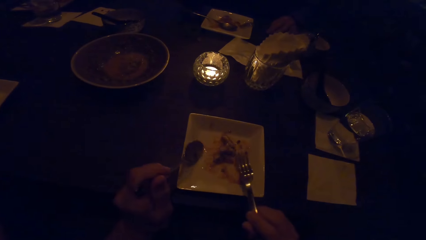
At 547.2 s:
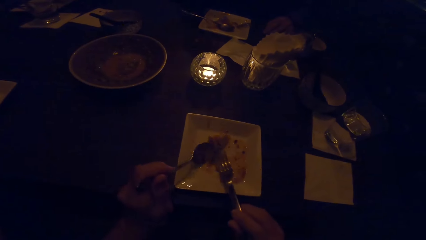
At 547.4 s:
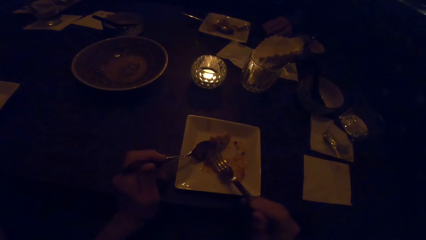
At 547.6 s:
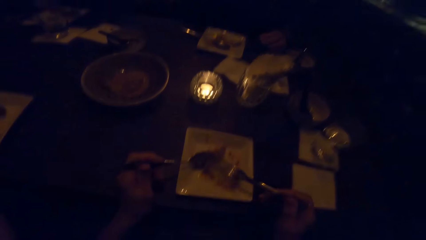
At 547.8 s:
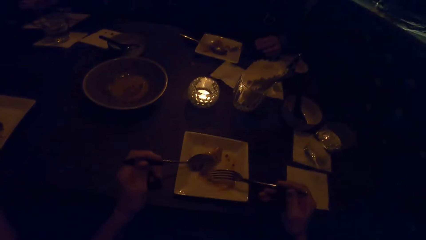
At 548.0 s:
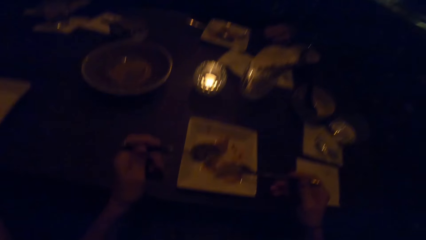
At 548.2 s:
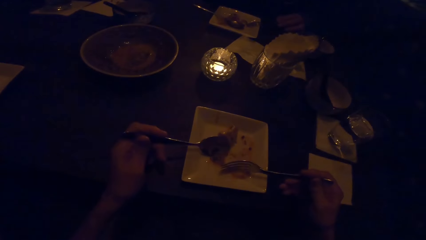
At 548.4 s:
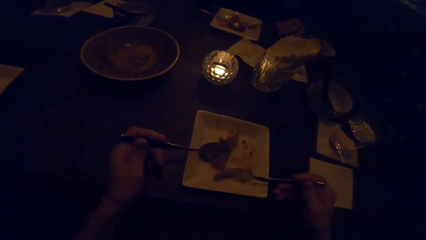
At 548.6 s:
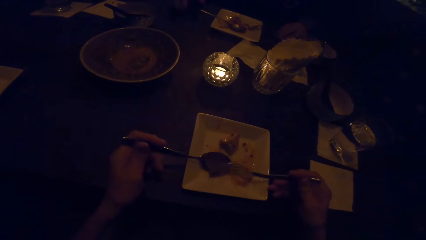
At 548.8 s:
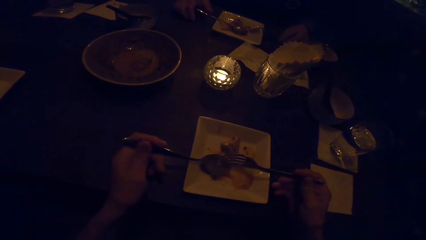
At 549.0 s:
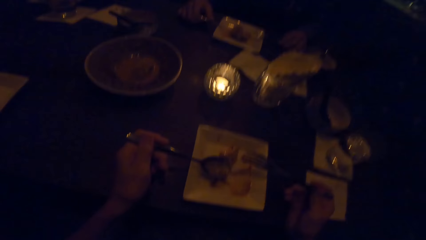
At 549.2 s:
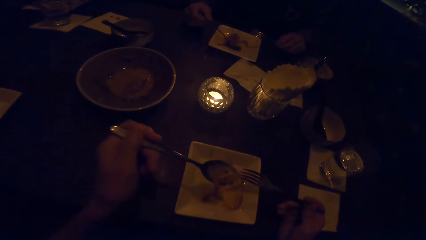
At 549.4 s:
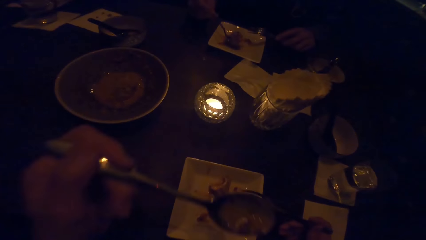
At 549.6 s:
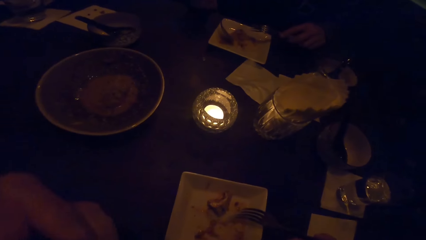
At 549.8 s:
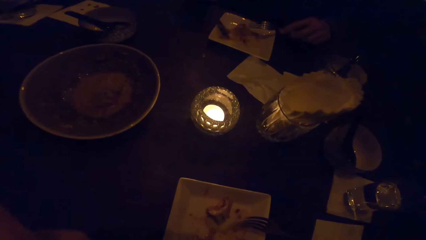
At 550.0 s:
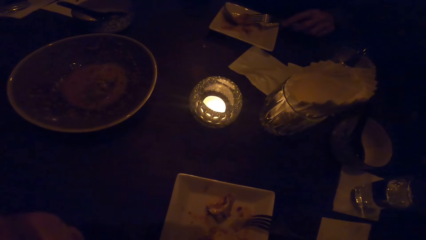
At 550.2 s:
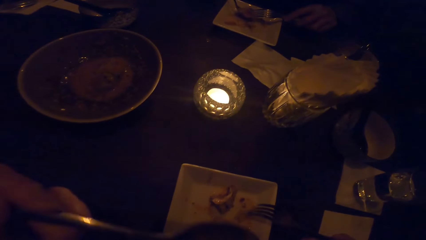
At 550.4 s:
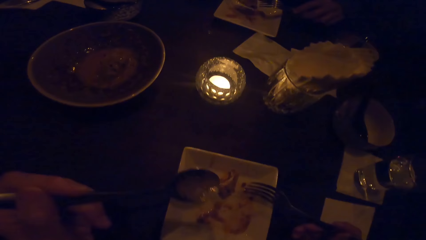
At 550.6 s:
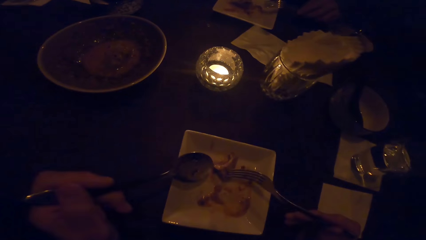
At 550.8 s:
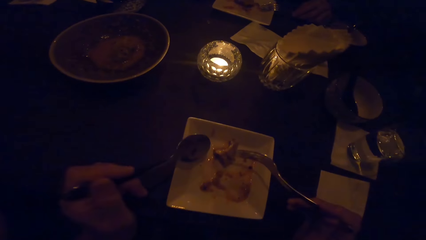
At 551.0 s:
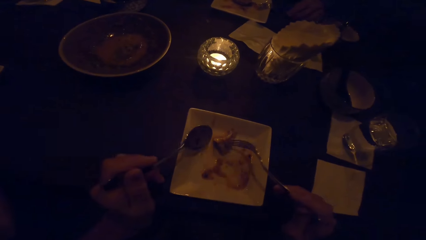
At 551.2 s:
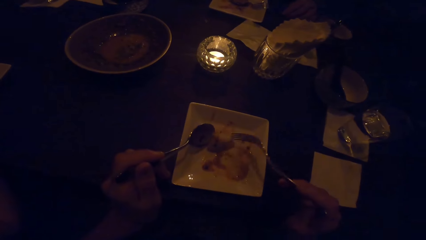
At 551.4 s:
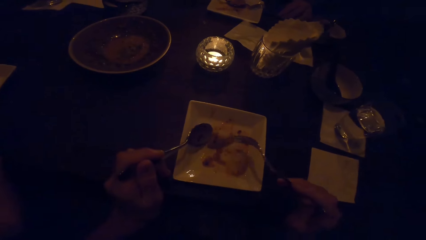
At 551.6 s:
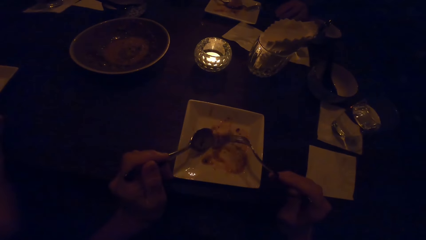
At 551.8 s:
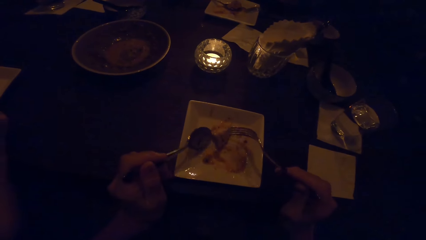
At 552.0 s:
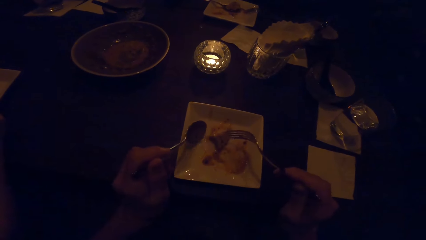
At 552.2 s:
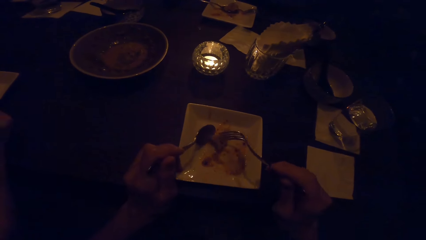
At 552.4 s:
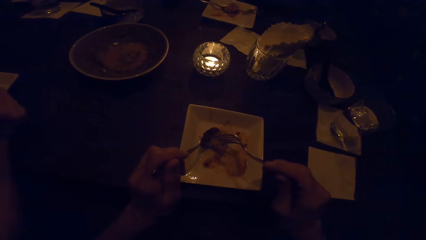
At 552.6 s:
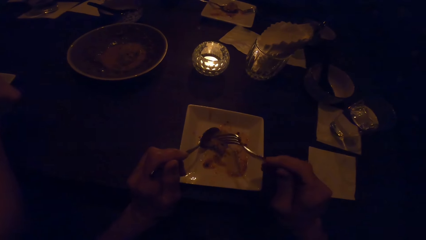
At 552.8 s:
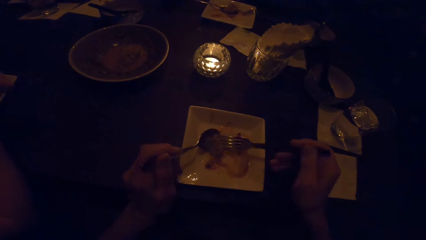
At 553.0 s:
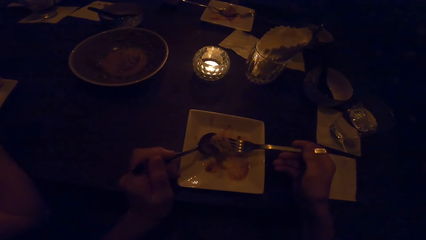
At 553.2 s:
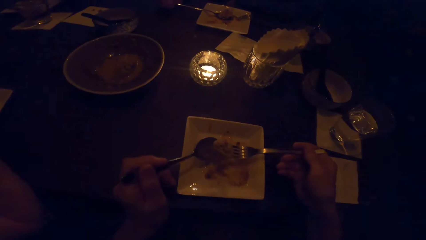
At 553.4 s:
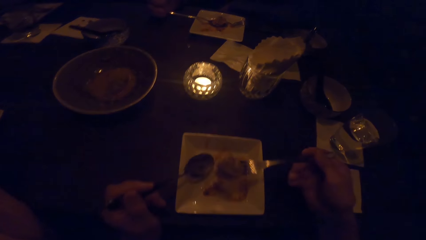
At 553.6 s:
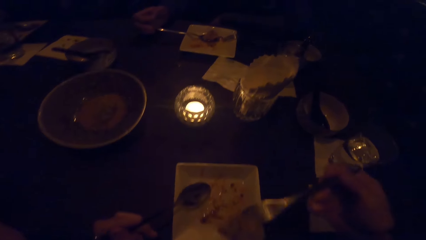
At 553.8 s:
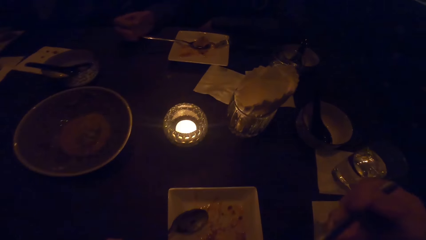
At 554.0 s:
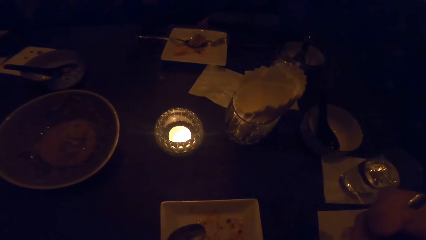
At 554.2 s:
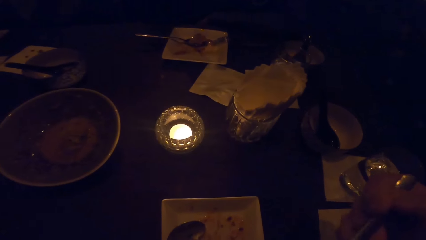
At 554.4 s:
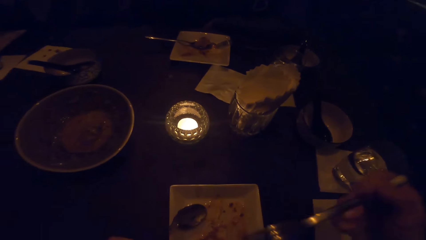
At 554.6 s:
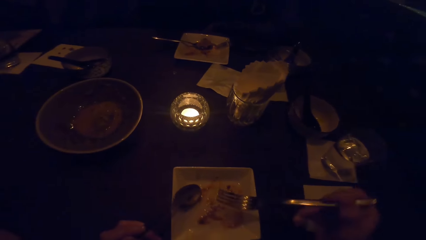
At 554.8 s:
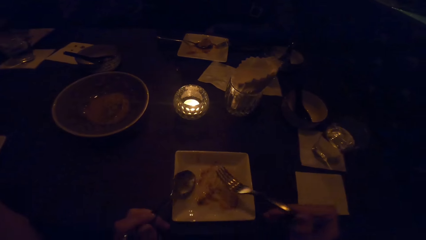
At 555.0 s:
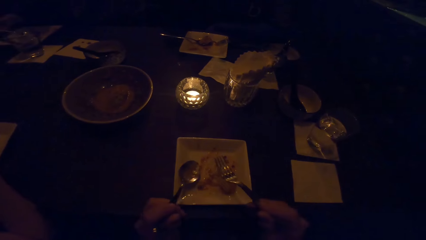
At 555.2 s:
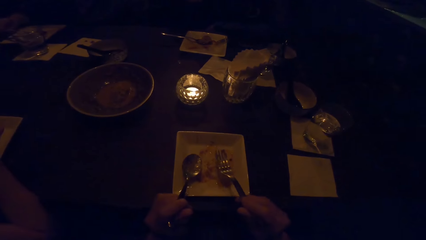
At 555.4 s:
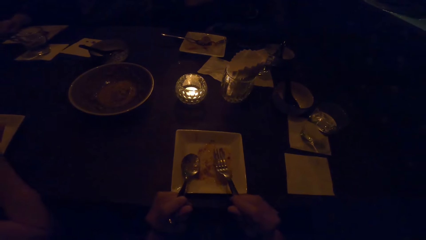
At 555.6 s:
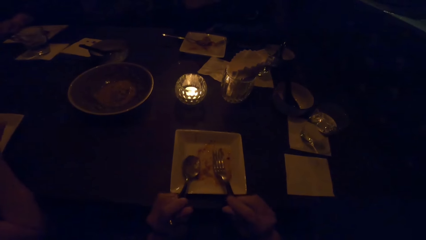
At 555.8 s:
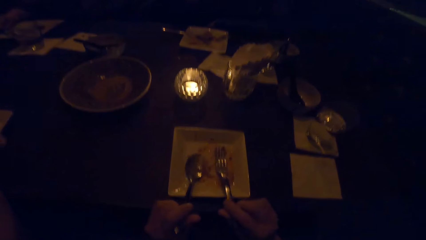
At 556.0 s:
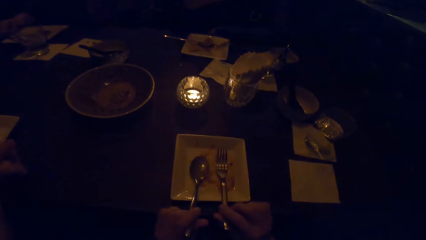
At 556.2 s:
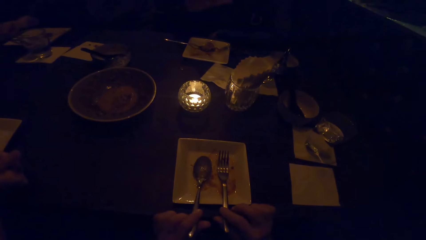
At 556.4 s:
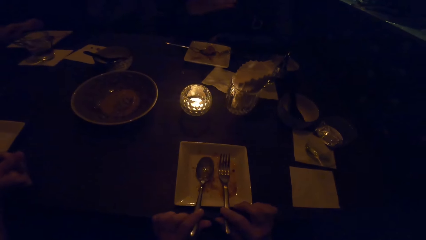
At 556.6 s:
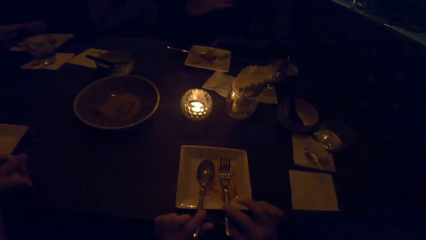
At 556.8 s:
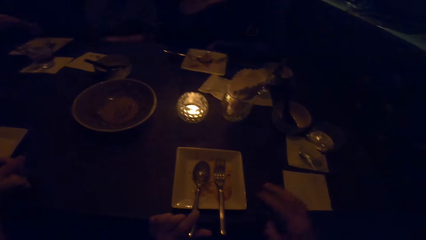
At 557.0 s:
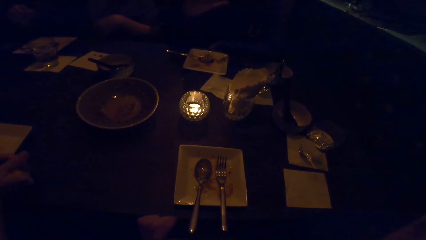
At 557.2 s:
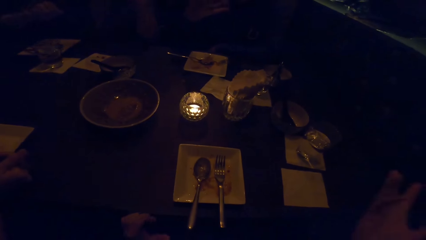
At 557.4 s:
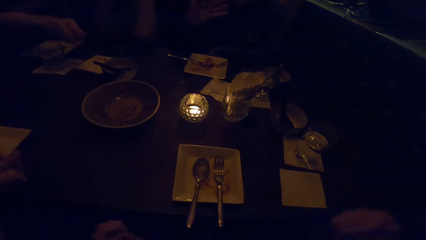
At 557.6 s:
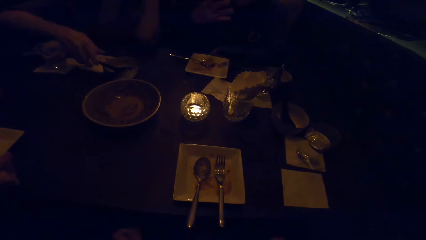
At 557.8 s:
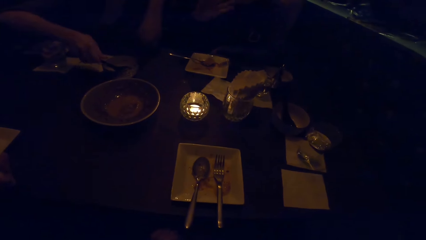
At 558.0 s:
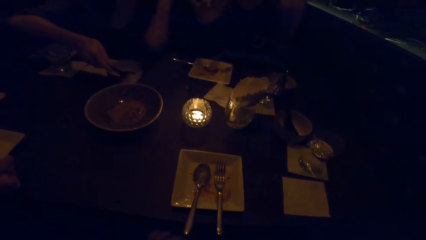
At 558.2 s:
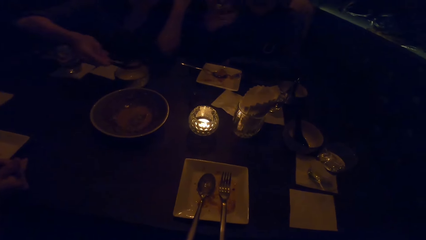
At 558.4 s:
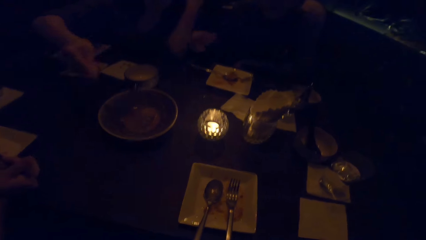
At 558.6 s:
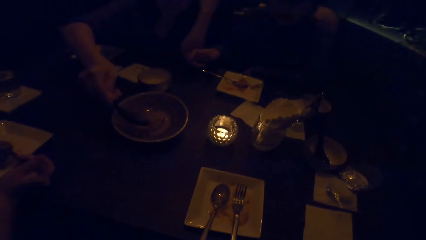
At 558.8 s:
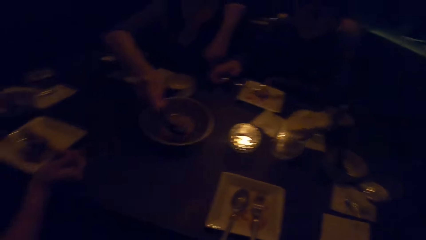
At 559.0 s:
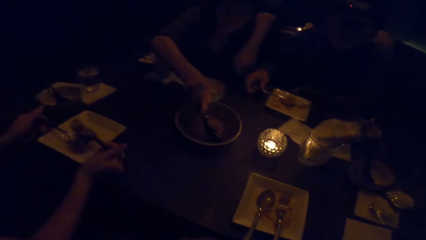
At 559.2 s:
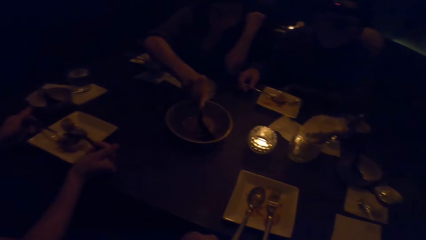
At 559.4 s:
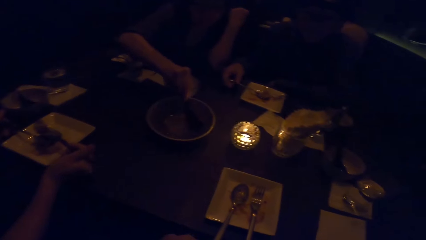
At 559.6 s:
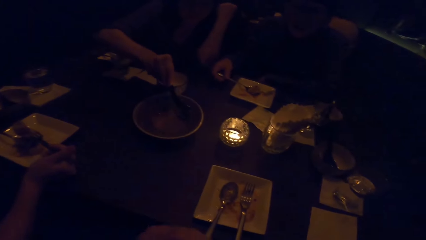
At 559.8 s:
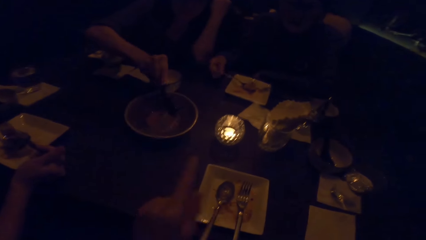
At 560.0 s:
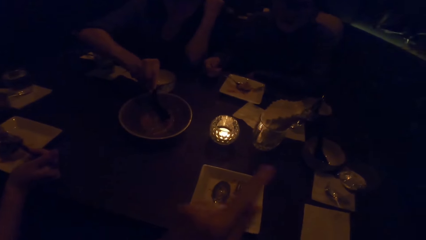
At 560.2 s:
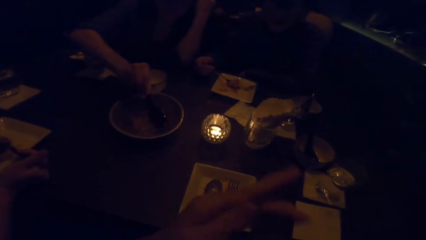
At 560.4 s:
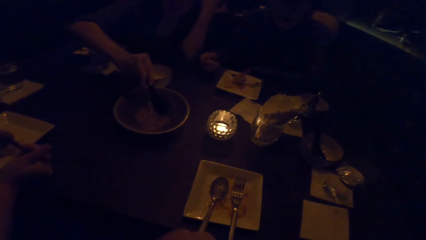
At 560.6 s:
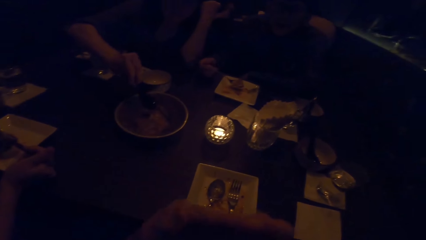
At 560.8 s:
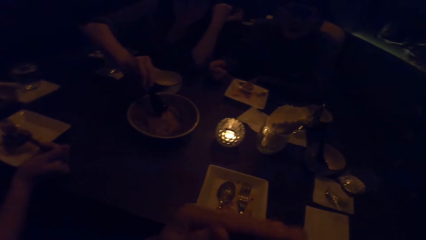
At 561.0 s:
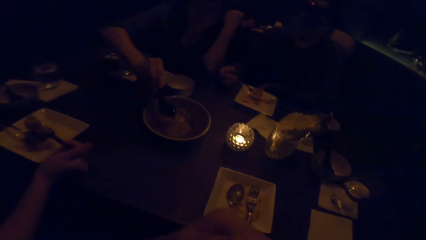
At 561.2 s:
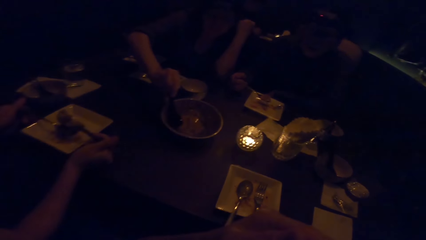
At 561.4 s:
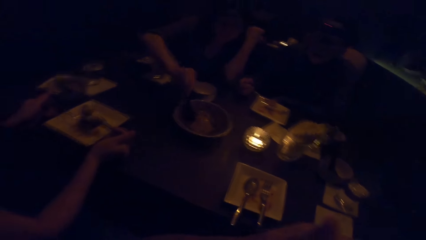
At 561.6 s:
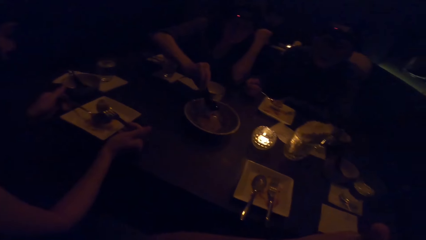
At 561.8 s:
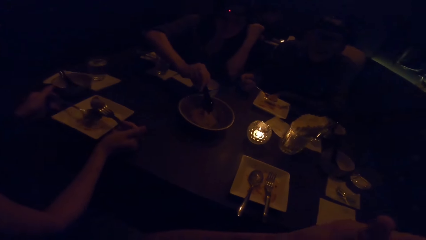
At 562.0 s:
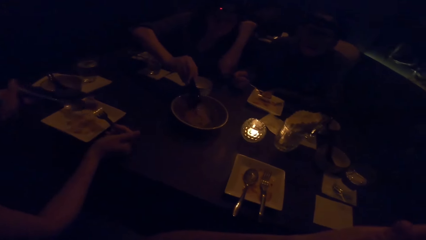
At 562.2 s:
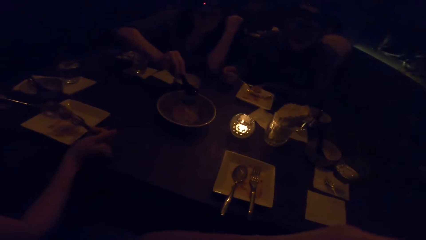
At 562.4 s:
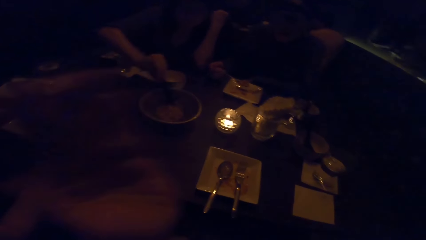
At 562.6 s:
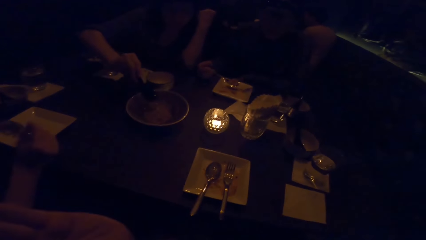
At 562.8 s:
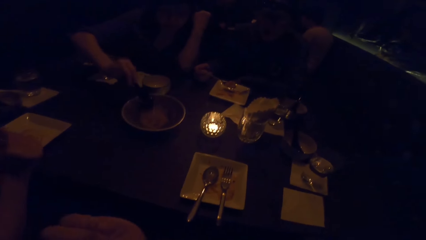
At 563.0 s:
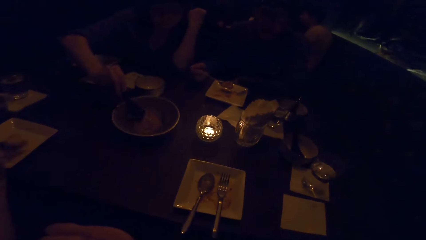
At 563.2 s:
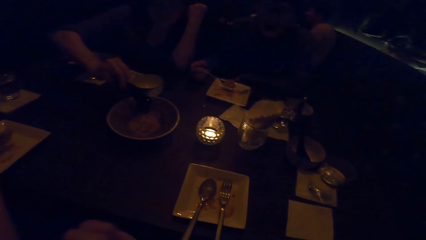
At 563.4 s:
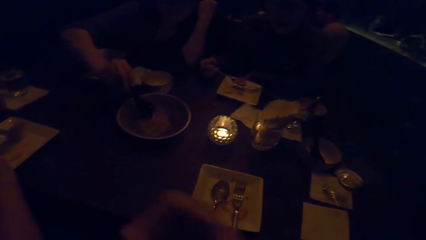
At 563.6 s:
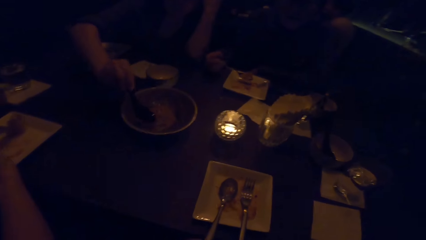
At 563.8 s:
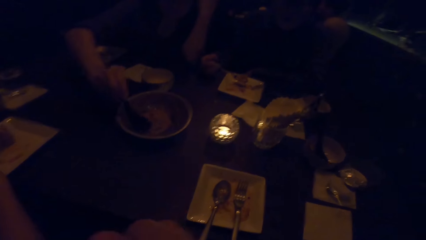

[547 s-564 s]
The camera wearer scoops soup. They eat the food. They place the spoon on the plate with the left hand and lift up a hand. Someone serves food from the plate. The camera wearer gestures with the left hand.
